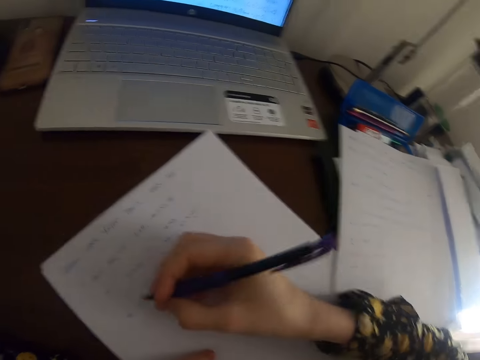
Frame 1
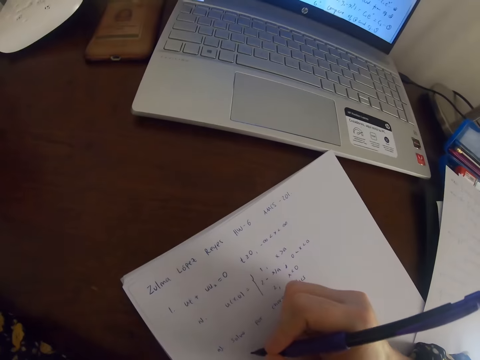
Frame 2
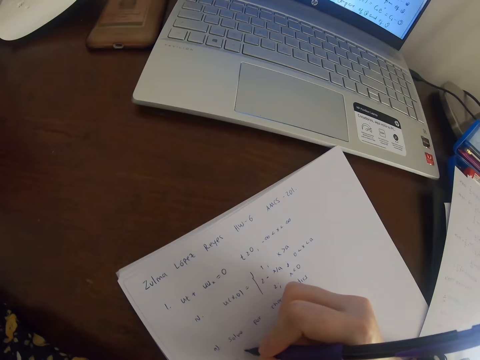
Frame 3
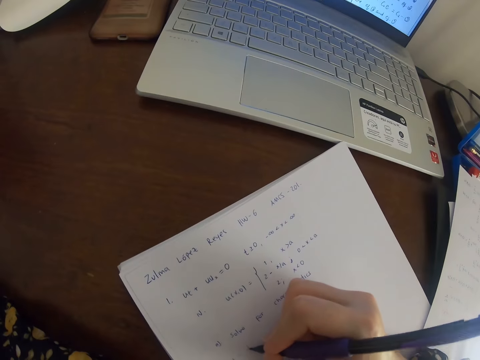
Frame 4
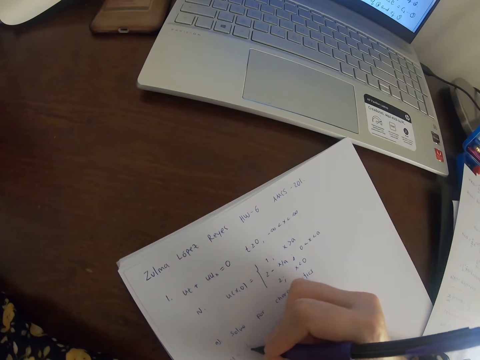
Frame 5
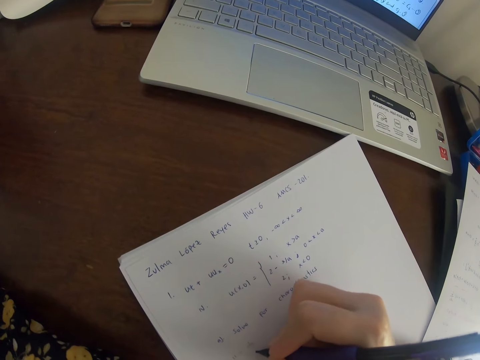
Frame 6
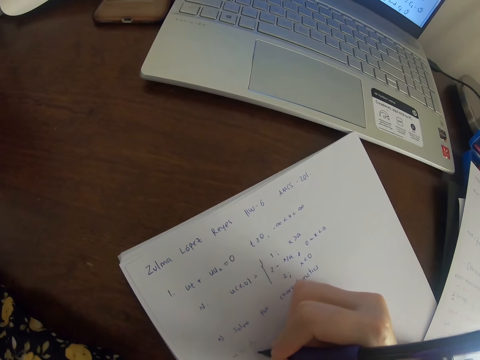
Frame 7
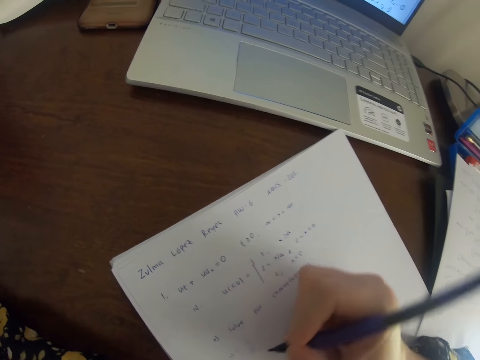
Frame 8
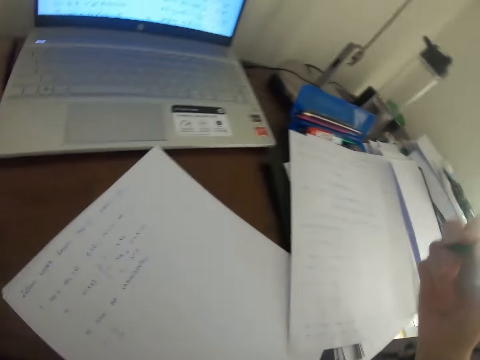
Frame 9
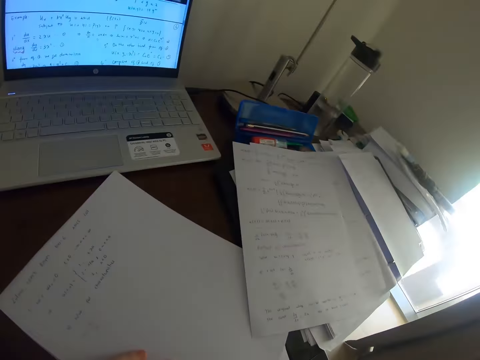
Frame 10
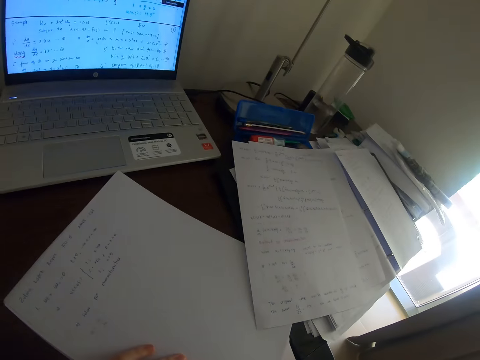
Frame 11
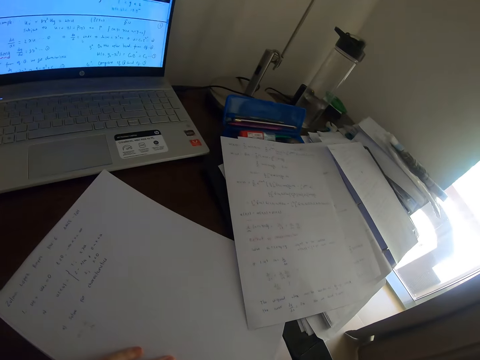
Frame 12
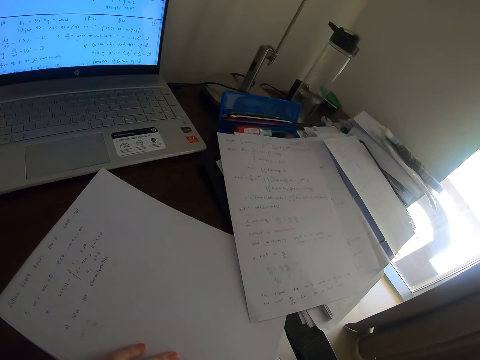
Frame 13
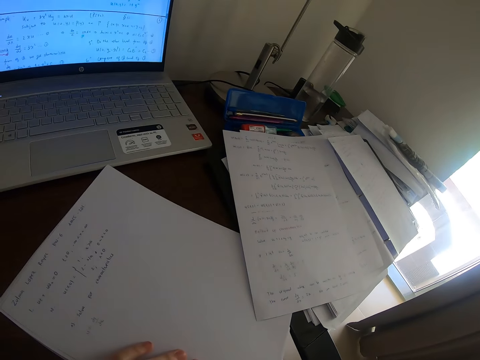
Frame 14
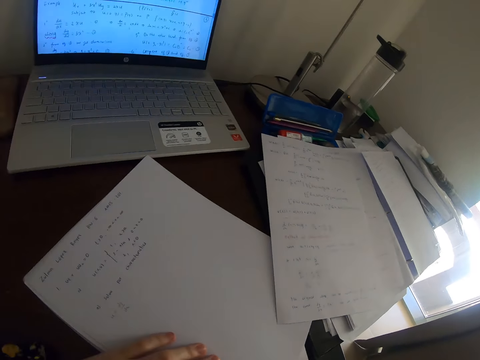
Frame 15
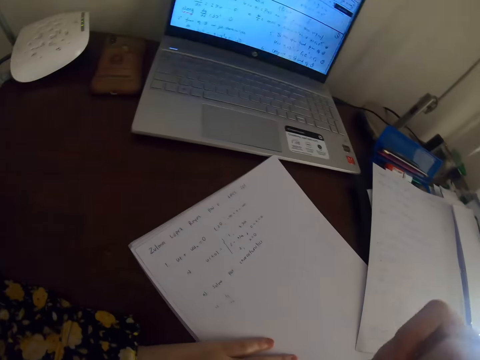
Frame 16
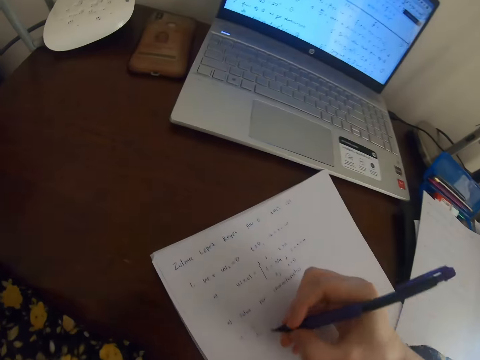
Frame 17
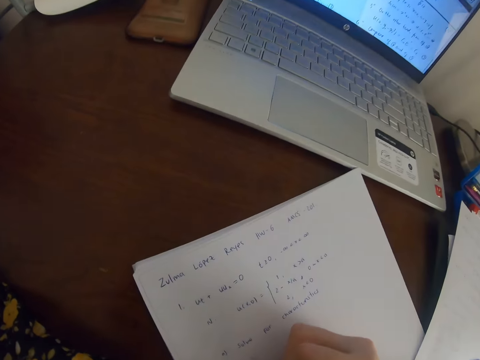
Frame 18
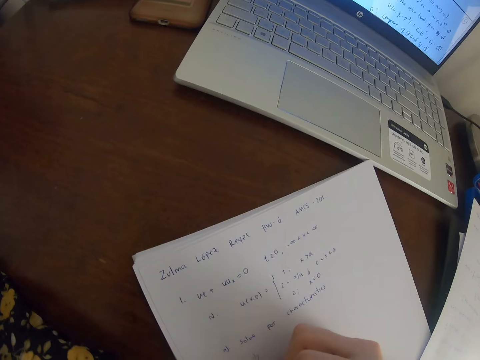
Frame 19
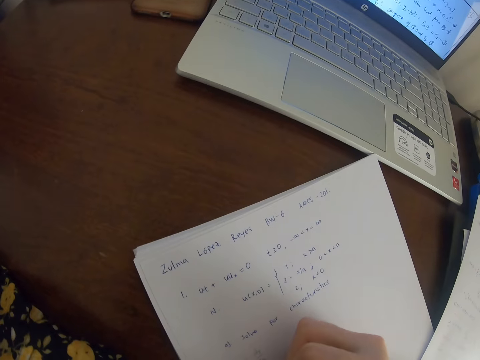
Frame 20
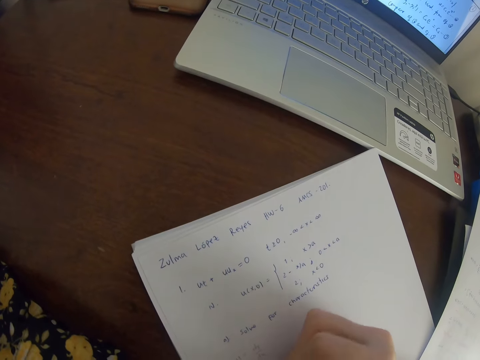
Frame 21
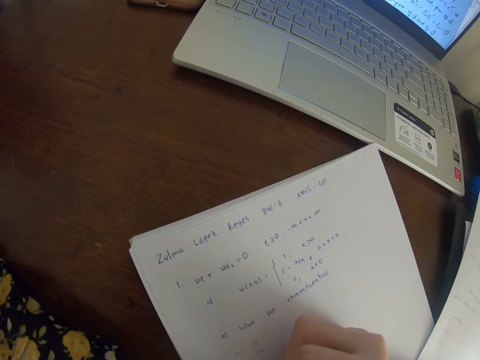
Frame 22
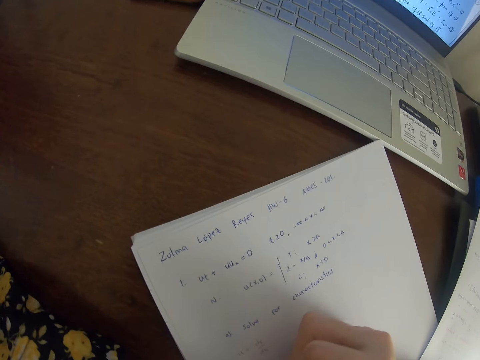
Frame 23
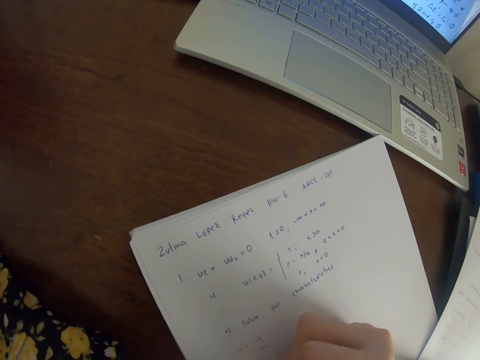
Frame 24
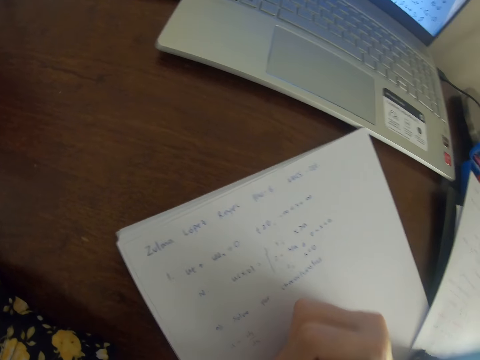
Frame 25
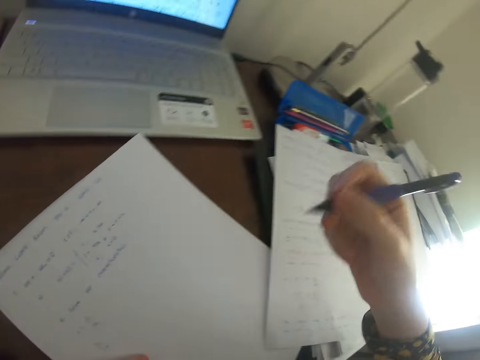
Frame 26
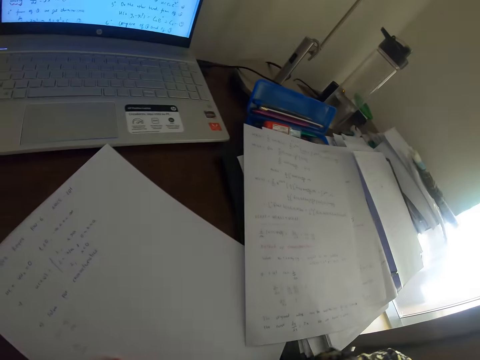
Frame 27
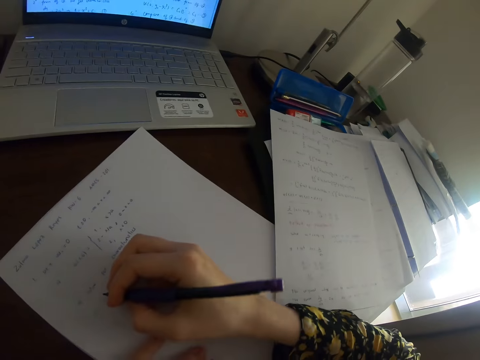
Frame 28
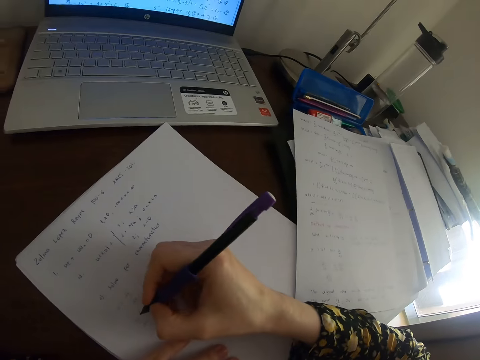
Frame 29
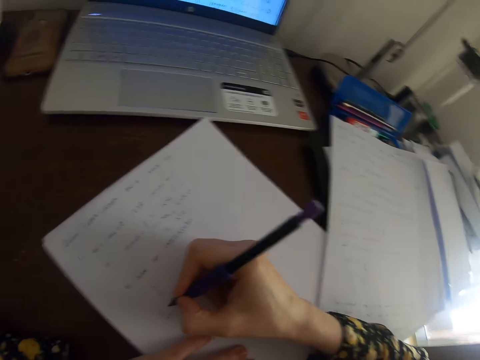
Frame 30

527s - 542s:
The camera wearer writes on the paper with the pen. They remove the pen from the paper. They stare at the paper. They look around. They write on the paper with the pen.

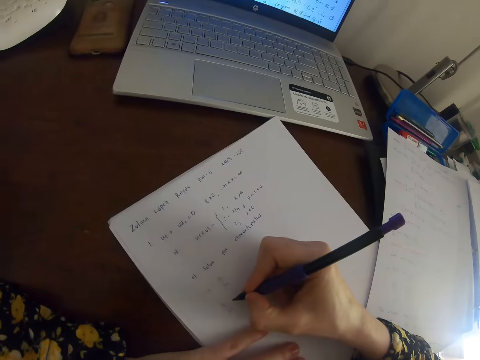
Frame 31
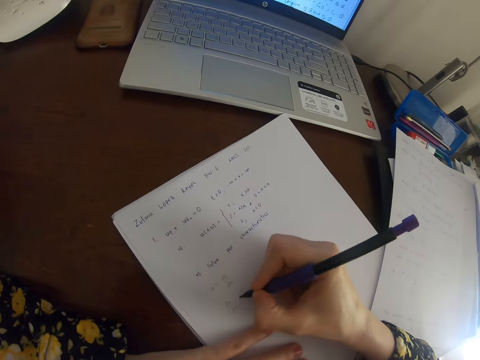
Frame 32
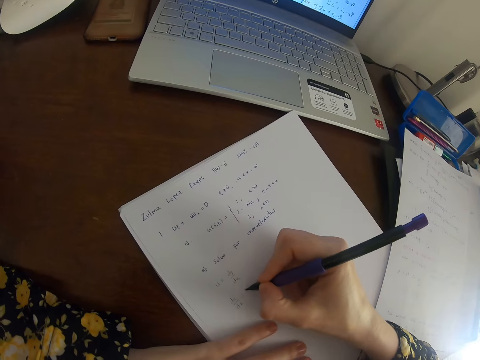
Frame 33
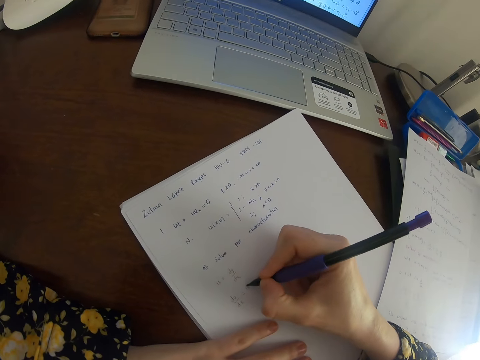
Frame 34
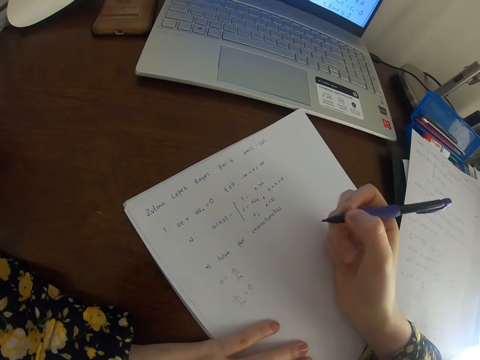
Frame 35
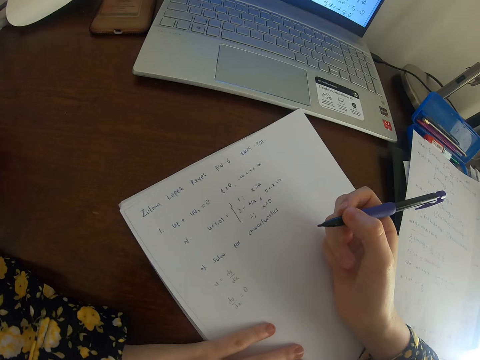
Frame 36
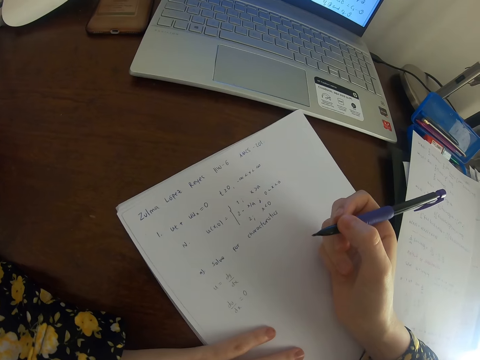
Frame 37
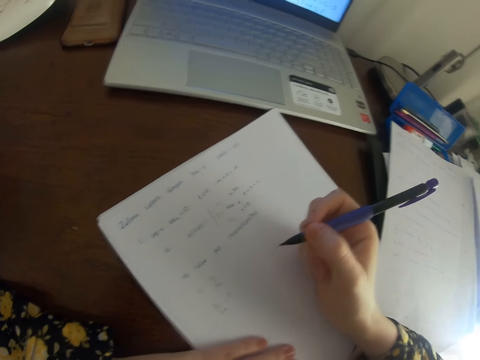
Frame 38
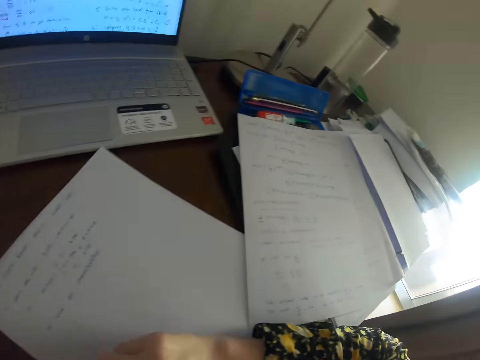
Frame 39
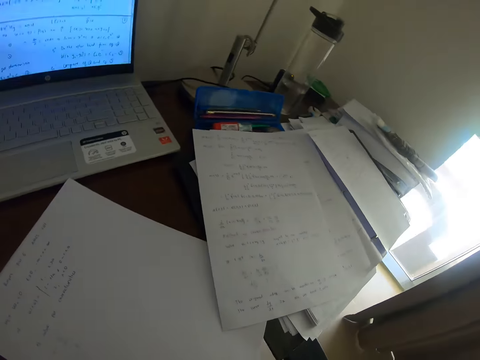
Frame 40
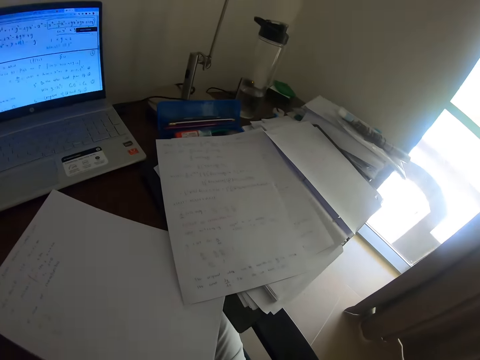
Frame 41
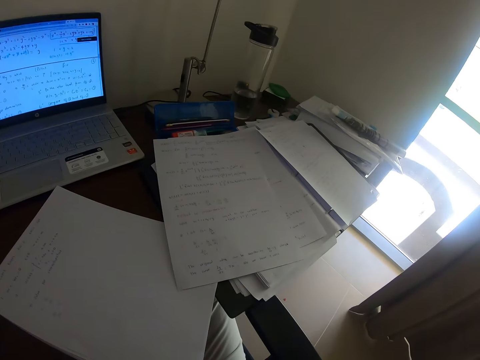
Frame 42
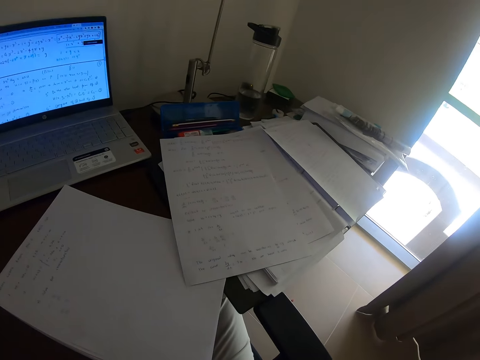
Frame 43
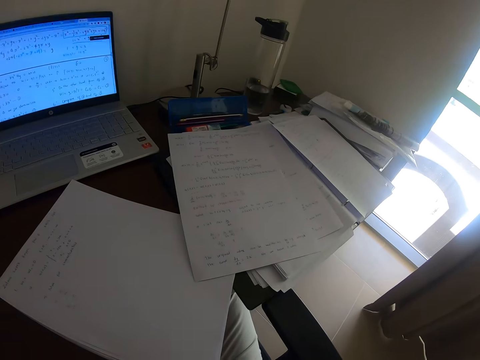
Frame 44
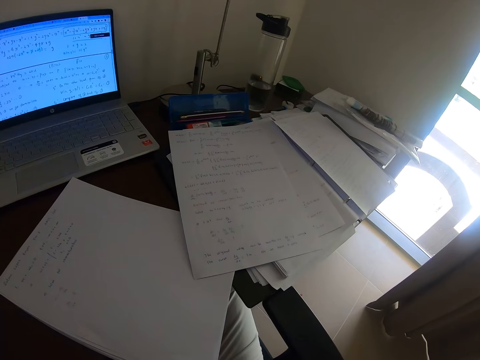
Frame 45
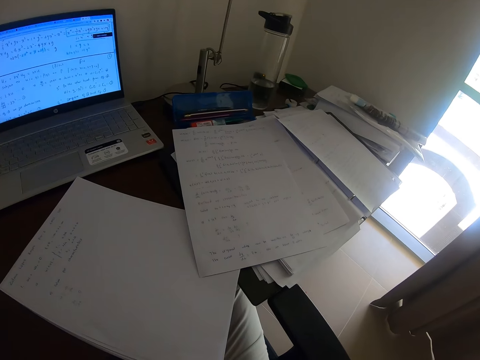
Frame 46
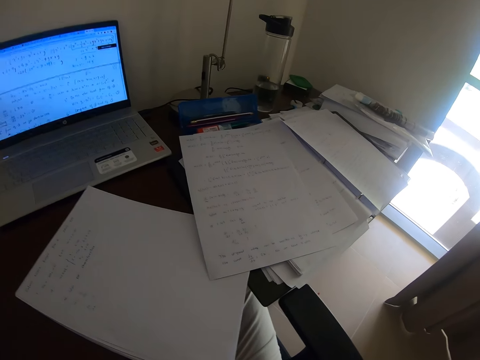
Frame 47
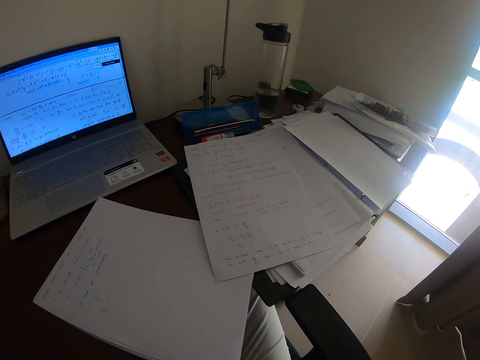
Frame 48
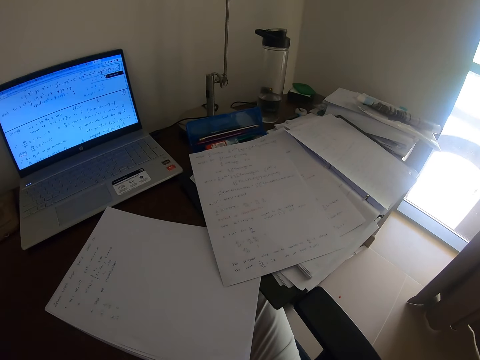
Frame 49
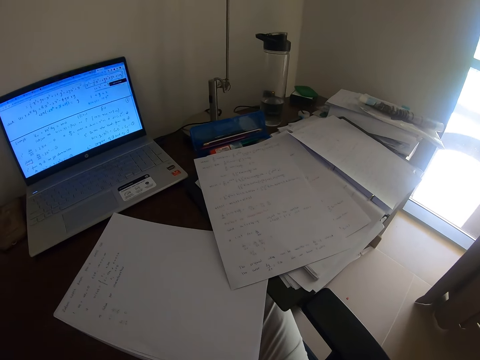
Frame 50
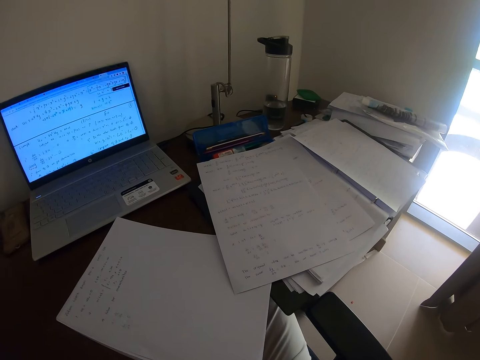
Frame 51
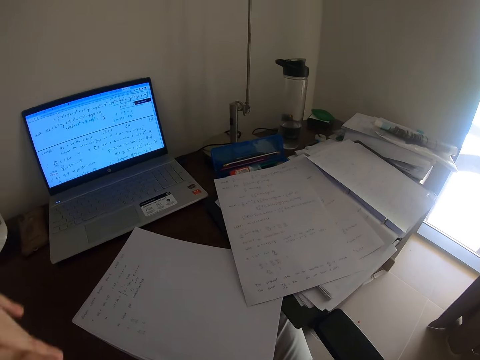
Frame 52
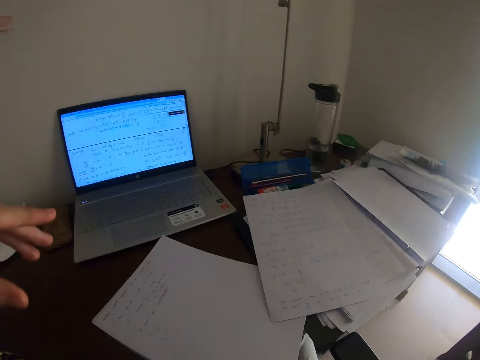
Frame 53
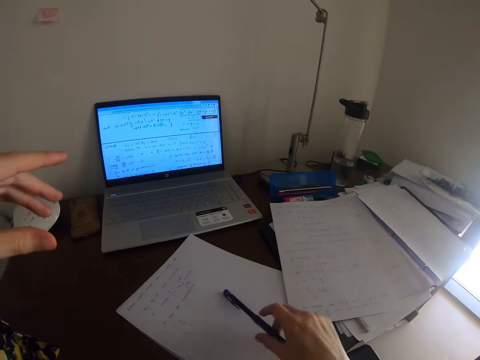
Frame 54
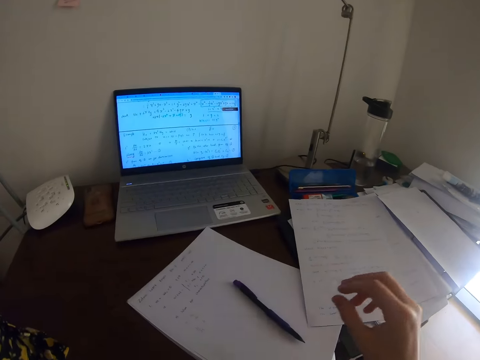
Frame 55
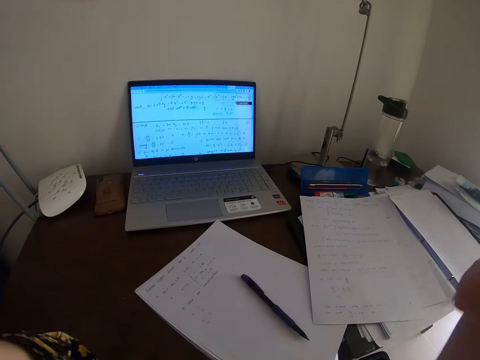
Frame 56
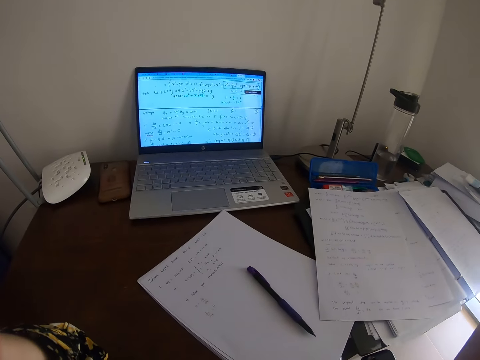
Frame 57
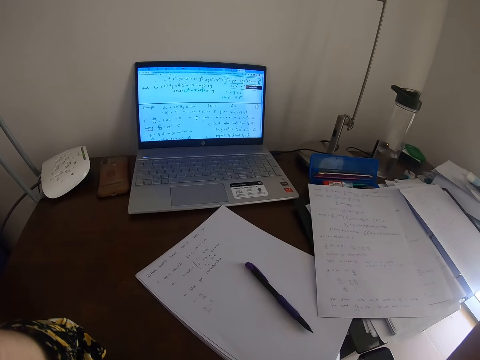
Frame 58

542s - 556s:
The camera wearer looks at the paper. They look around. They look at the paper. They drop the pen on the table.
